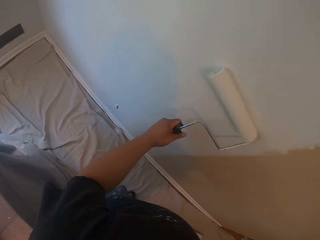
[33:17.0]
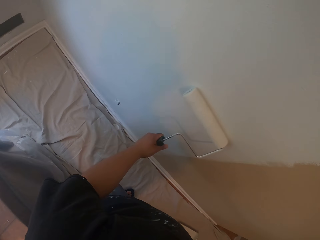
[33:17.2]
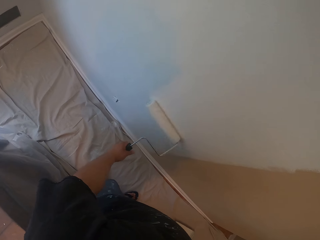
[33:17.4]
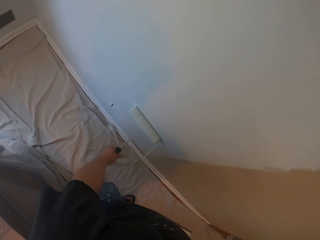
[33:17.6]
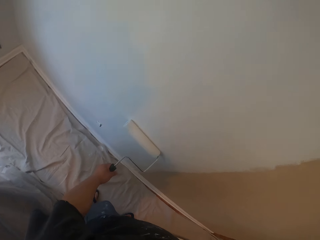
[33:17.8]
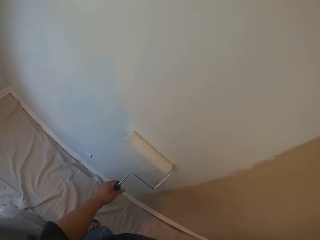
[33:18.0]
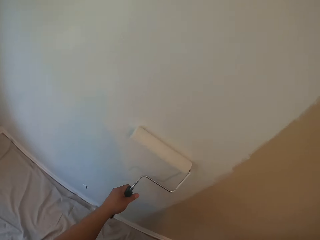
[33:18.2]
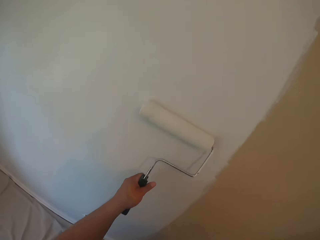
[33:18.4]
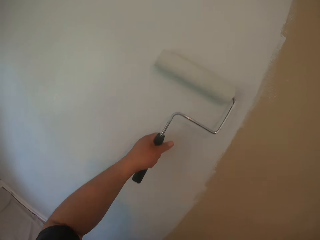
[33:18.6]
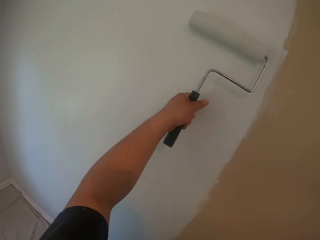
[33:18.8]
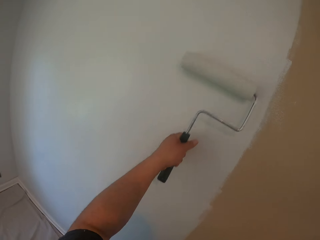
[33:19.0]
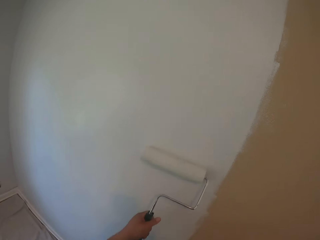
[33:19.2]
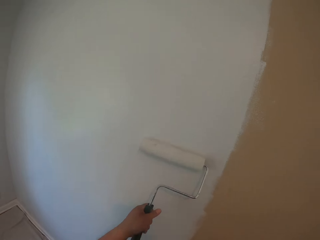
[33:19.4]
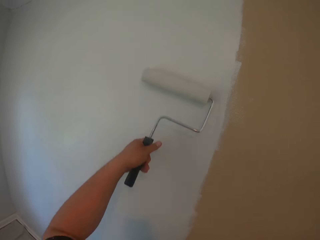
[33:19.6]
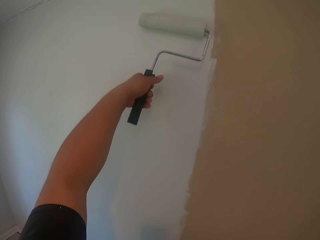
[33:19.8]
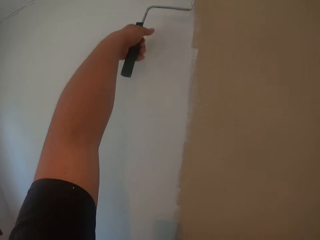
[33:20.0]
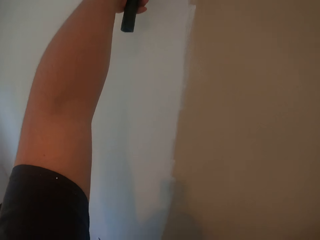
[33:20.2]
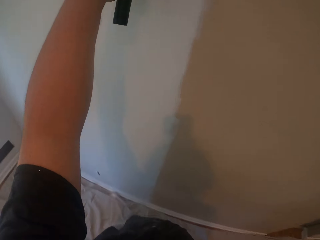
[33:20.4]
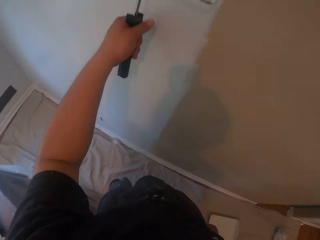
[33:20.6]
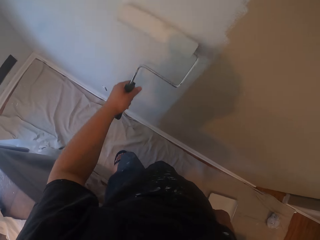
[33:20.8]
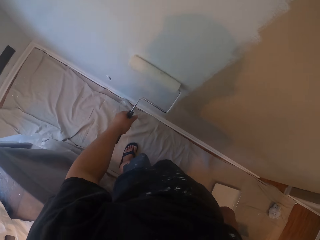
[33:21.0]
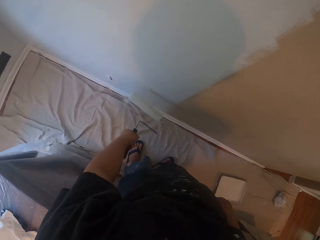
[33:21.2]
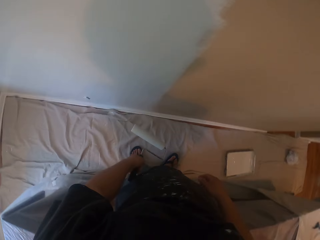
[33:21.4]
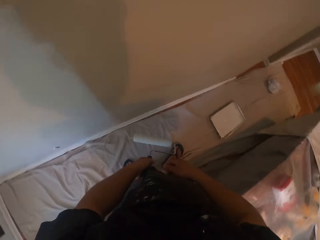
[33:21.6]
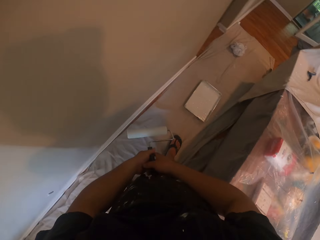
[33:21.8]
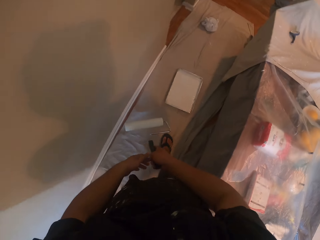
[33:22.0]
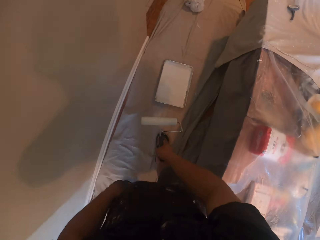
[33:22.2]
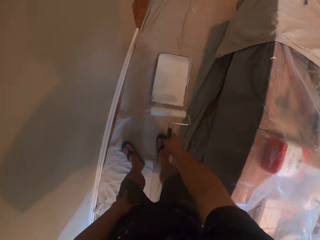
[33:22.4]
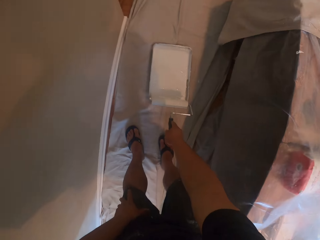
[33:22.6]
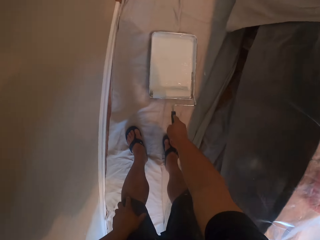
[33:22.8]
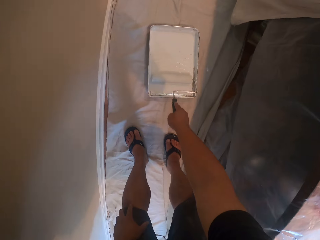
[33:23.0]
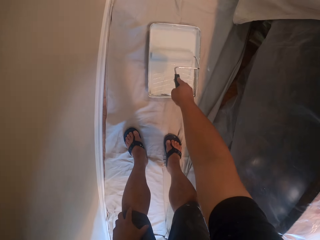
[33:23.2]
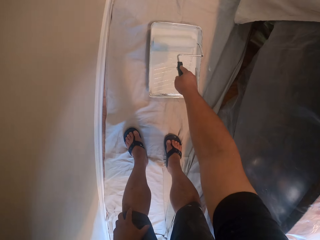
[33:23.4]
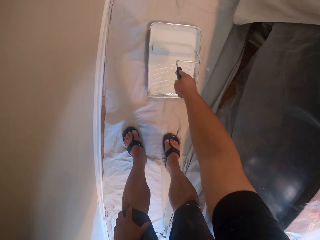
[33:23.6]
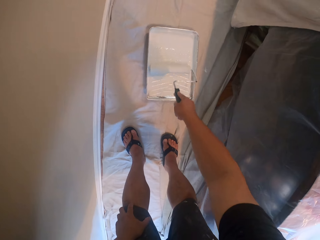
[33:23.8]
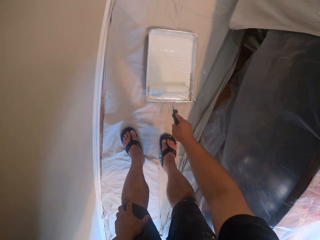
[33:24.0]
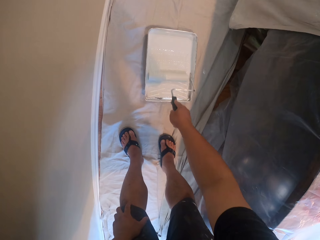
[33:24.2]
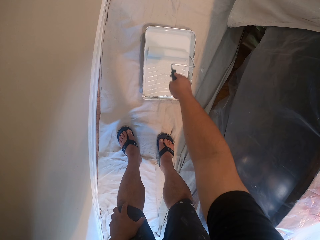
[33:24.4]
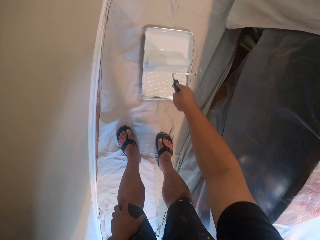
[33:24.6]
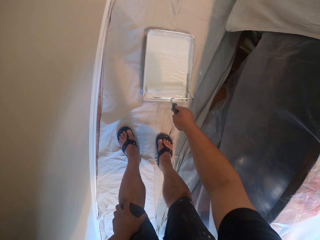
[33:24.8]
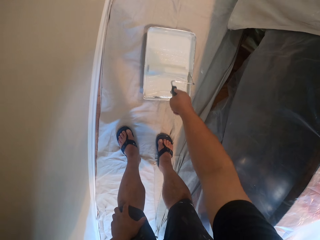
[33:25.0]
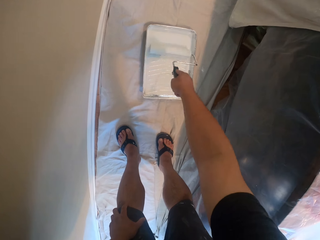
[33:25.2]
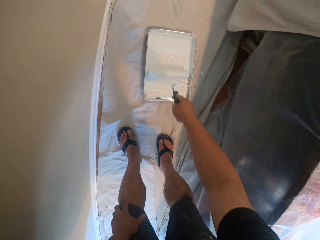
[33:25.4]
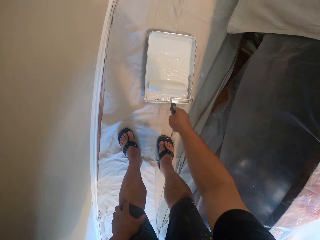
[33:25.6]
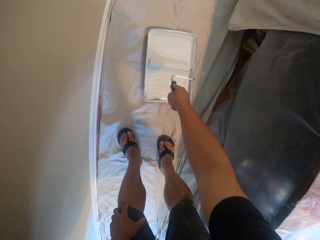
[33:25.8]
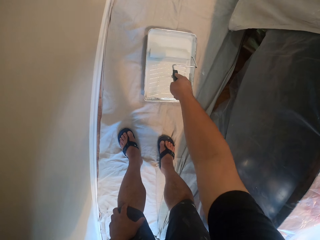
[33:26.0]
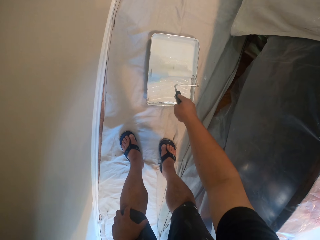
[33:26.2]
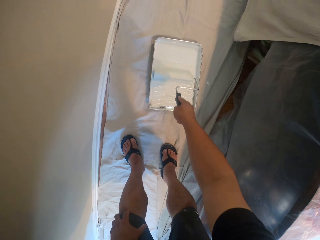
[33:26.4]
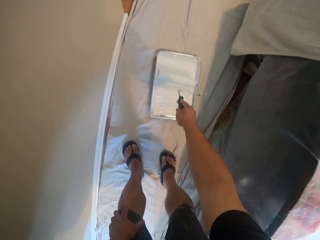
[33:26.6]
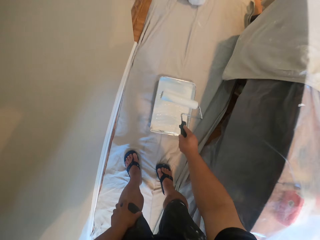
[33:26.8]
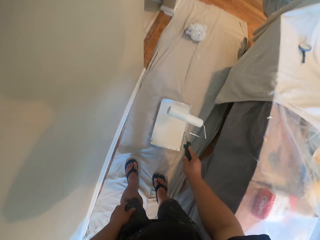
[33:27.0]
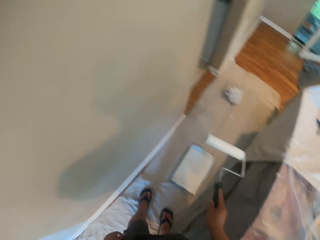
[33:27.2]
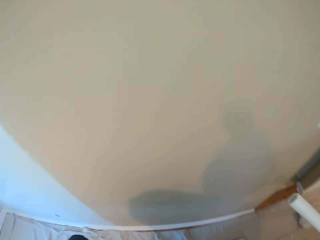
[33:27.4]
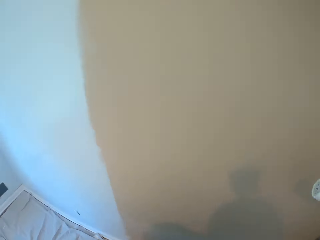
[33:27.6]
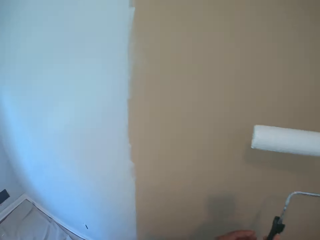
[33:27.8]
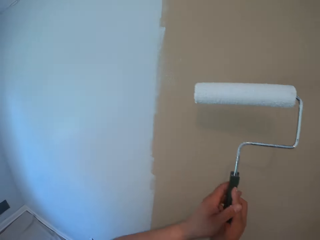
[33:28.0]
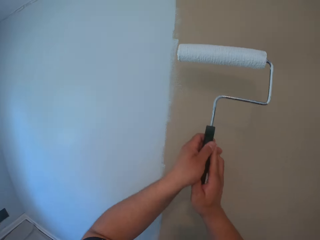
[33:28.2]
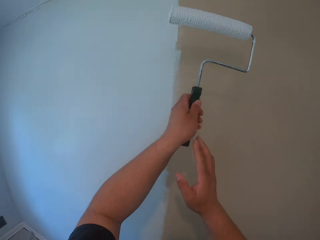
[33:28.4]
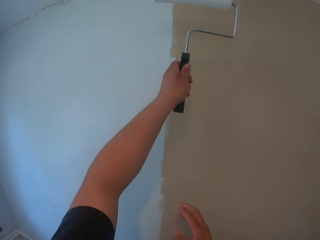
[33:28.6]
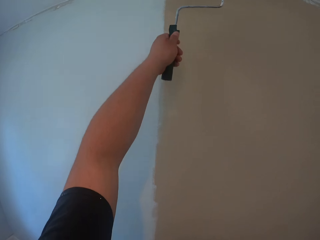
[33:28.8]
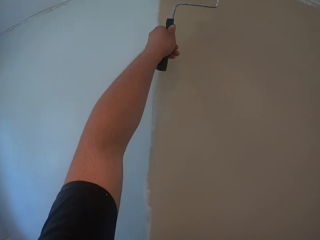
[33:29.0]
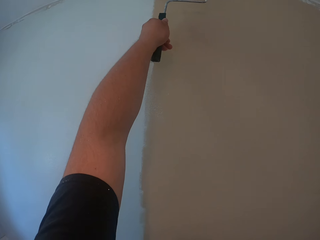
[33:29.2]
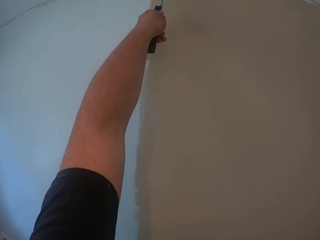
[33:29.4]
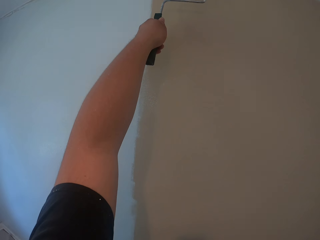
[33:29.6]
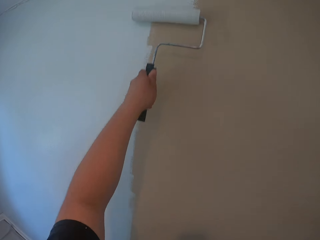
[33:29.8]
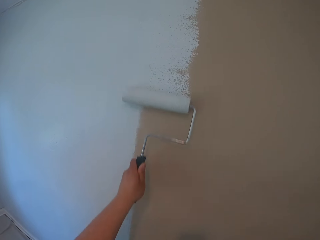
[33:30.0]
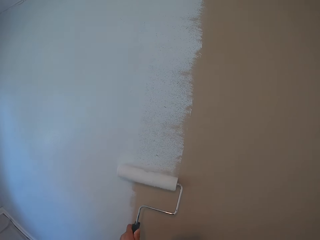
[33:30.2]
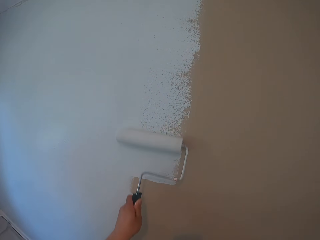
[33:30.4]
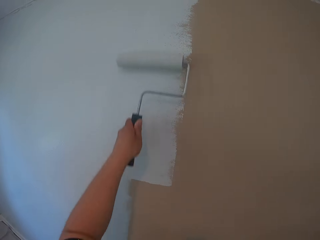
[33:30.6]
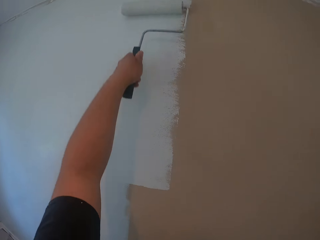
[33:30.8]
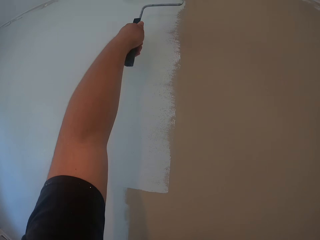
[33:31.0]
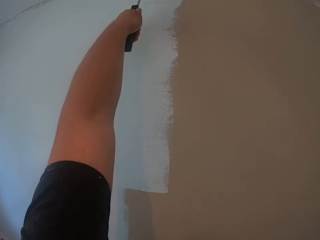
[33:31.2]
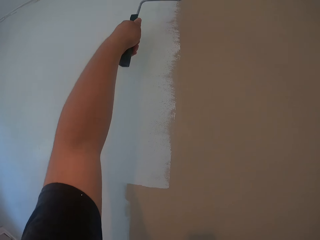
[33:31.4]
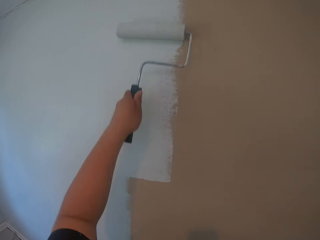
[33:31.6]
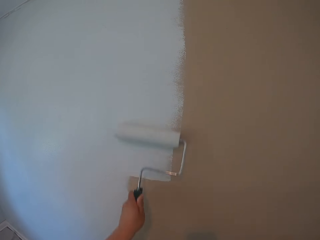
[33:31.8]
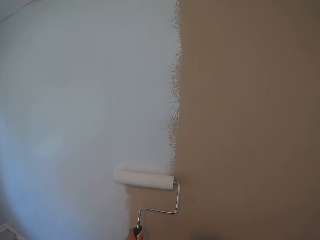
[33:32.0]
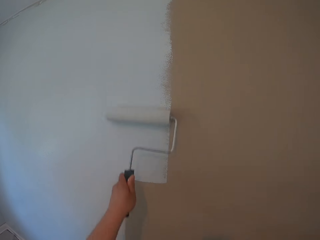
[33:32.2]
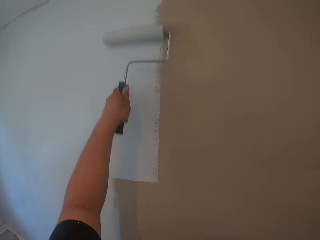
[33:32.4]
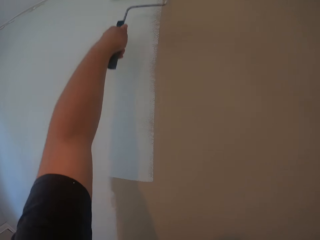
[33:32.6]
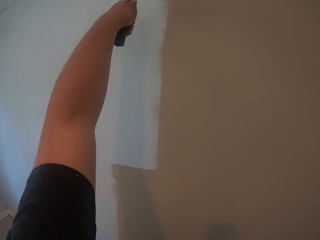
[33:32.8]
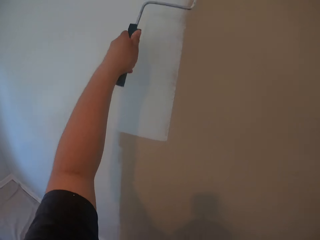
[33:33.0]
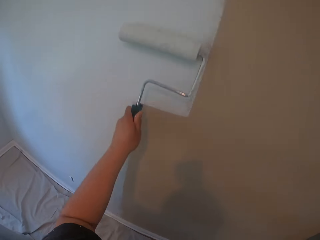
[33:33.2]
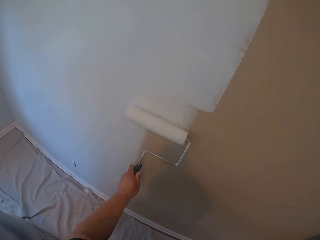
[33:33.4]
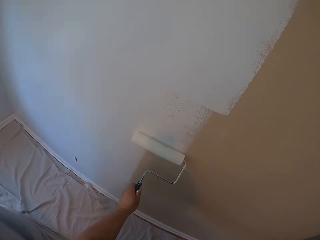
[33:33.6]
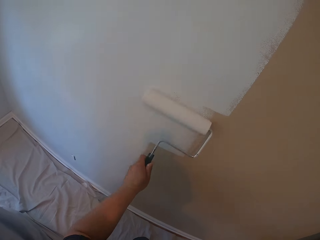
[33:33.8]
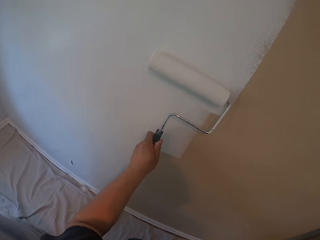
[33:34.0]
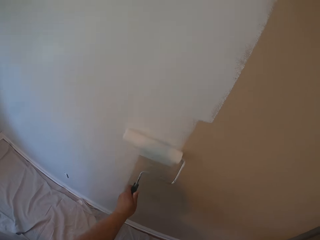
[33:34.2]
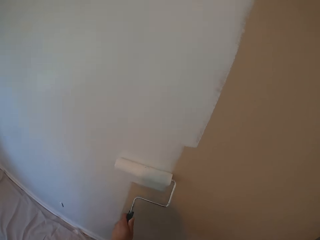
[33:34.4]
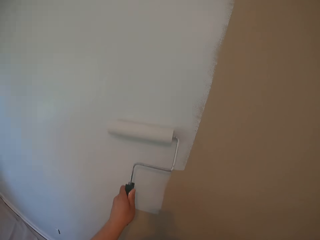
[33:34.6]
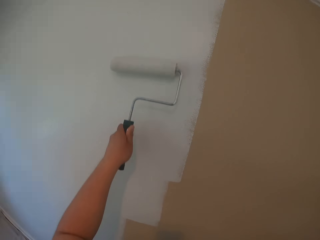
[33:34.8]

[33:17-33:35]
The camera wearer paints the wall with the roller brush in his left hand. He passes the brush from his left hand to his right hand. He takes some paint from the flat can on the floor. He paints the wall with the roller brush in his left hand. He does so again.

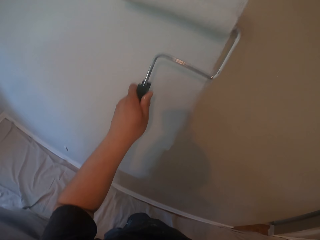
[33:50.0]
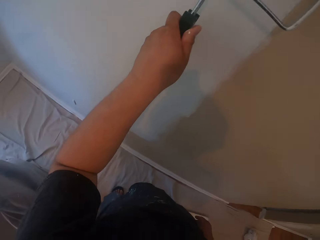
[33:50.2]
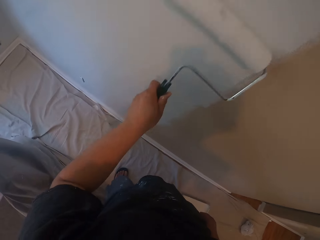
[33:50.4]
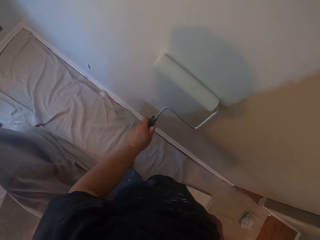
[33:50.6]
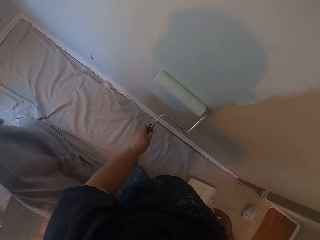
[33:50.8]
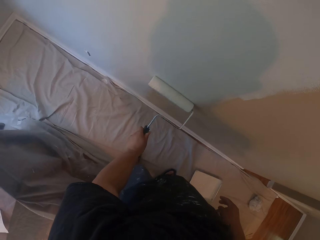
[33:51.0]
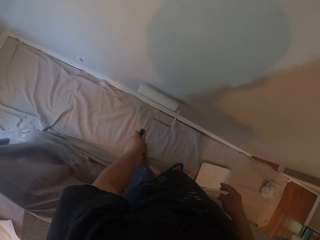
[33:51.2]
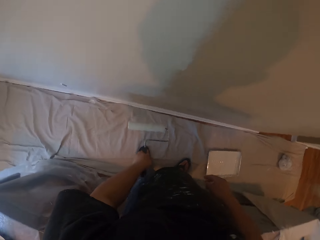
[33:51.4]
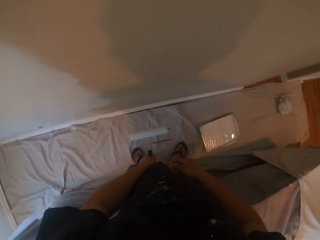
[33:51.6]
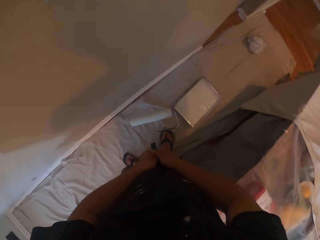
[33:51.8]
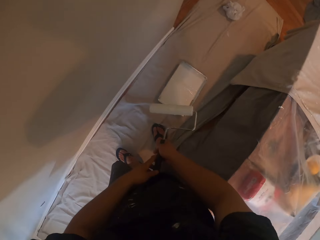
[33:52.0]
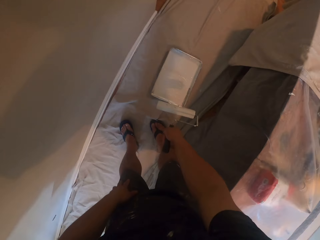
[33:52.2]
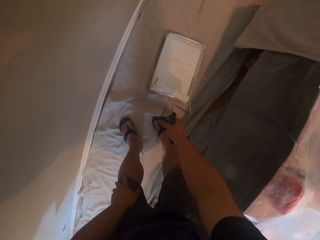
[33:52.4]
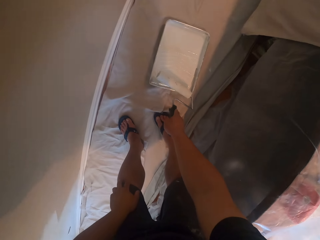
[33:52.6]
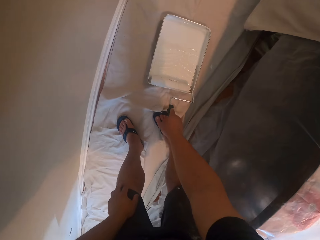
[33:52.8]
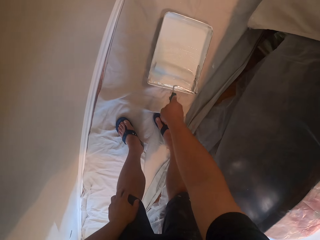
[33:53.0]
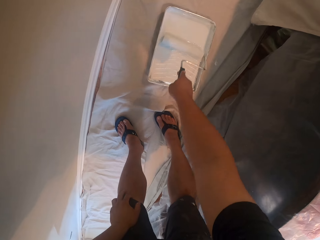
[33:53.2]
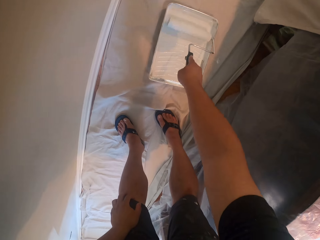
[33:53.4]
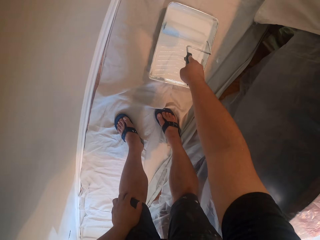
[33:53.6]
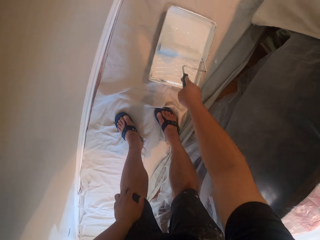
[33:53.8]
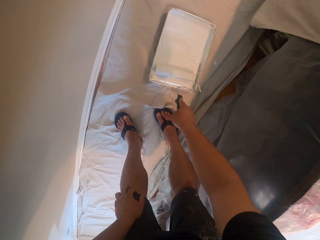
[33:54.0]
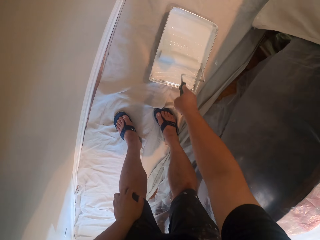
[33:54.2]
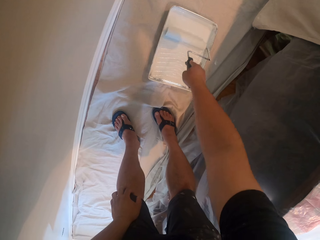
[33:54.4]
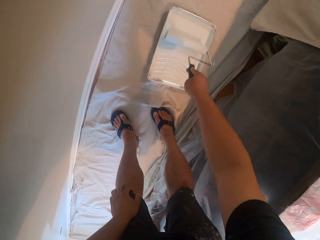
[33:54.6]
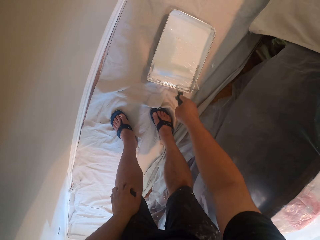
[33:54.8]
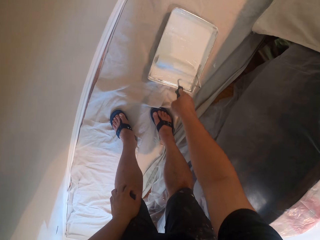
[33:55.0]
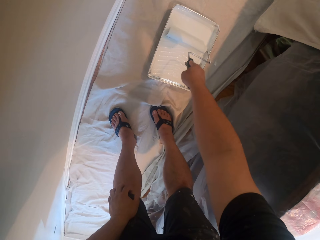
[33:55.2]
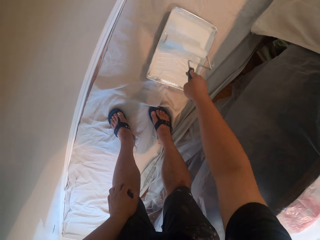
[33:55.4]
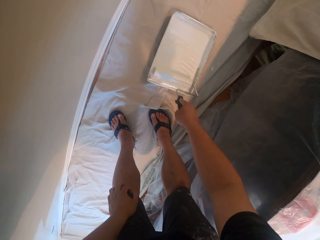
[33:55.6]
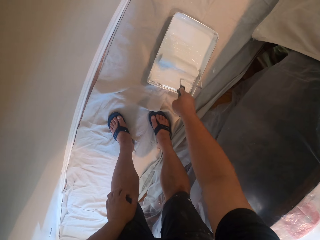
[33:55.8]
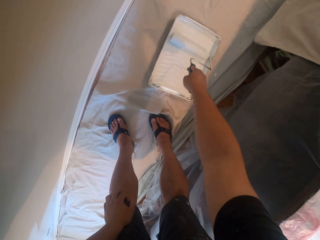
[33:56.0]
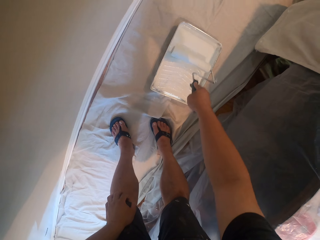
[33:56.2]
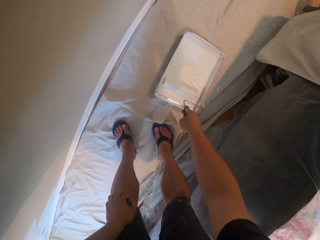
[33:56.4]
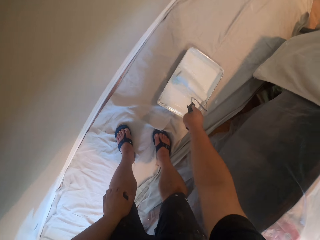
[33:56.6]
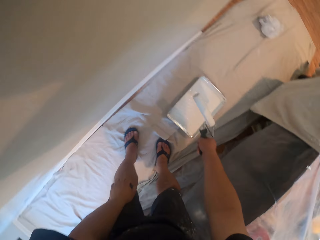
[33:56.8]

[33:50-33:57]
The camera wearer passes the brush from his left hand to his right hand. He takes some paint from a flat can on the floor.
